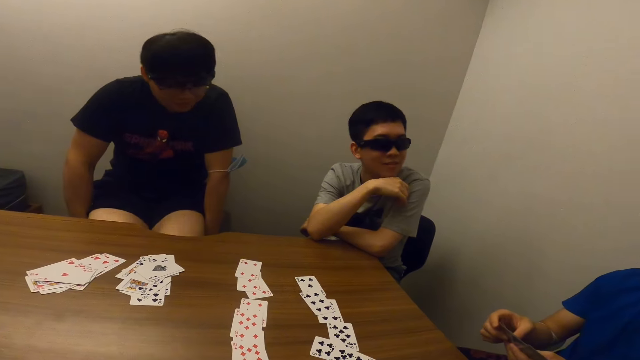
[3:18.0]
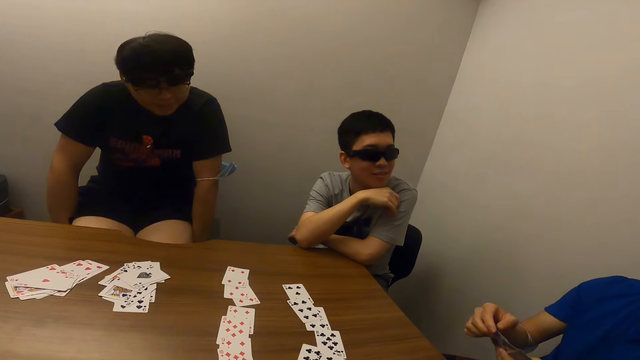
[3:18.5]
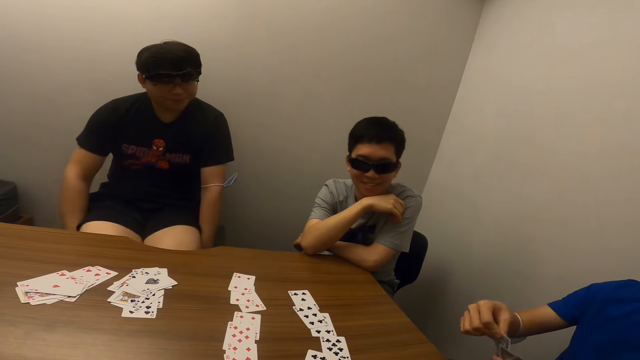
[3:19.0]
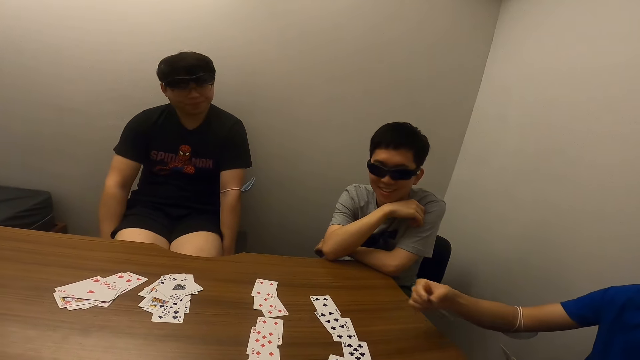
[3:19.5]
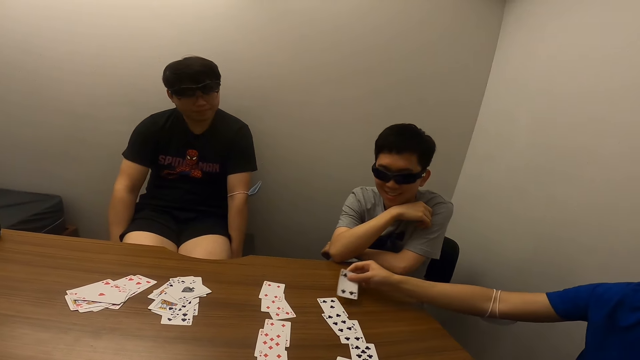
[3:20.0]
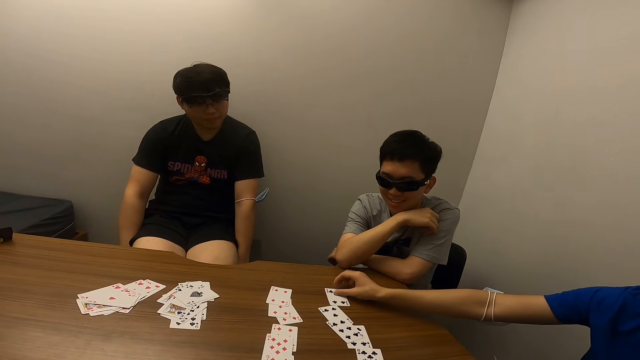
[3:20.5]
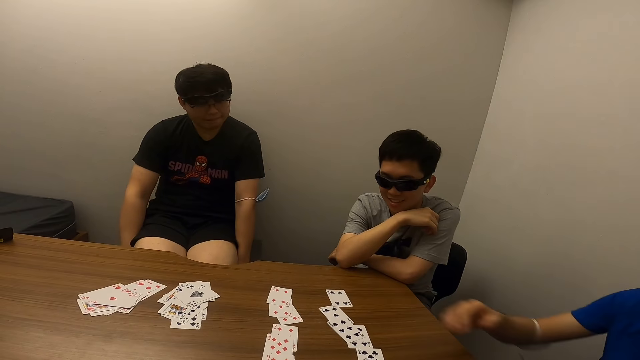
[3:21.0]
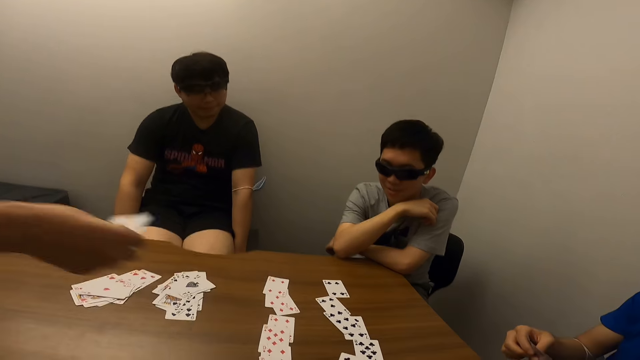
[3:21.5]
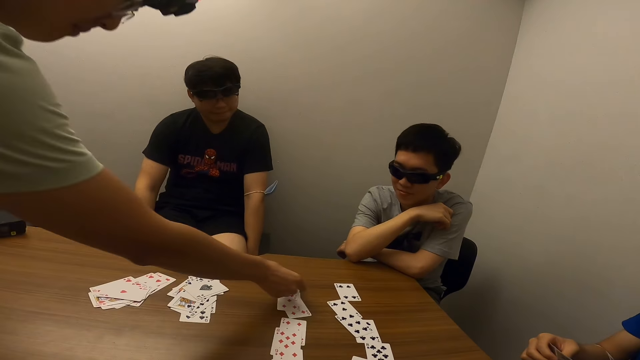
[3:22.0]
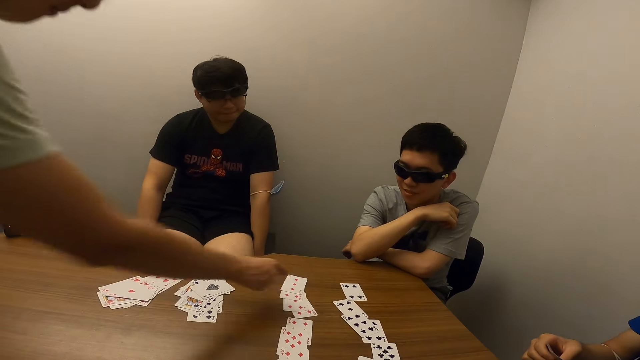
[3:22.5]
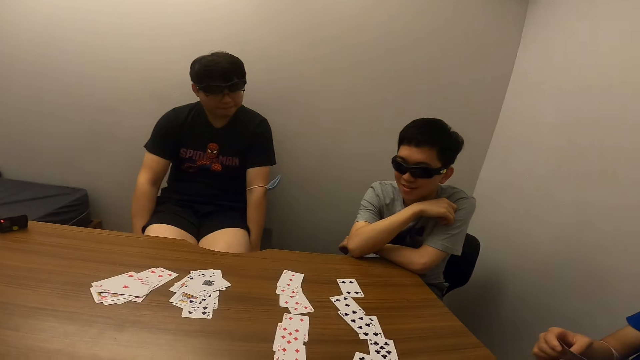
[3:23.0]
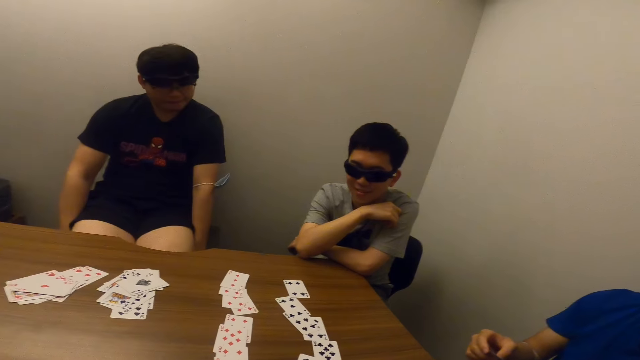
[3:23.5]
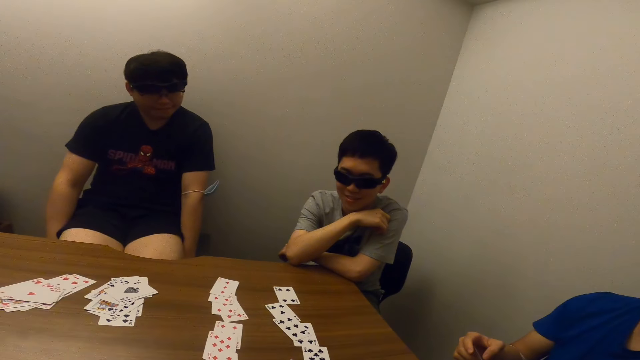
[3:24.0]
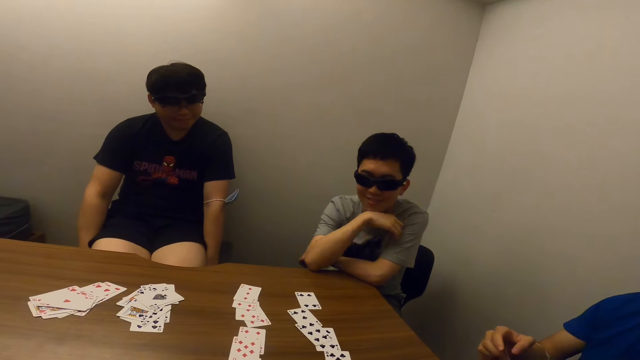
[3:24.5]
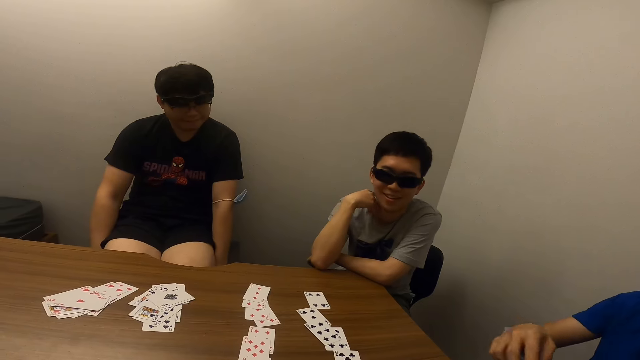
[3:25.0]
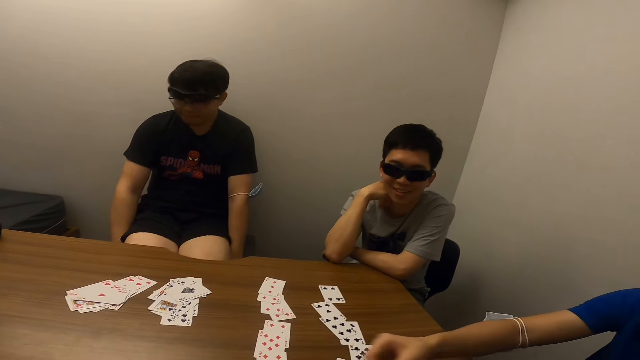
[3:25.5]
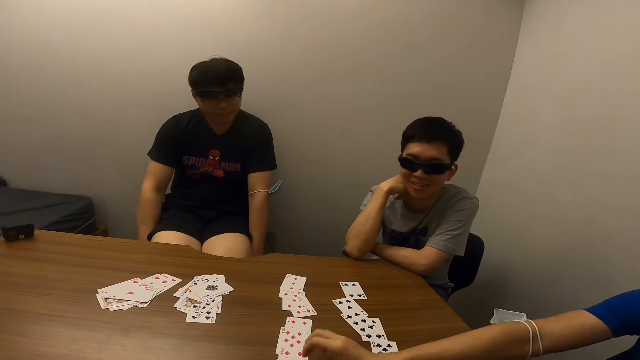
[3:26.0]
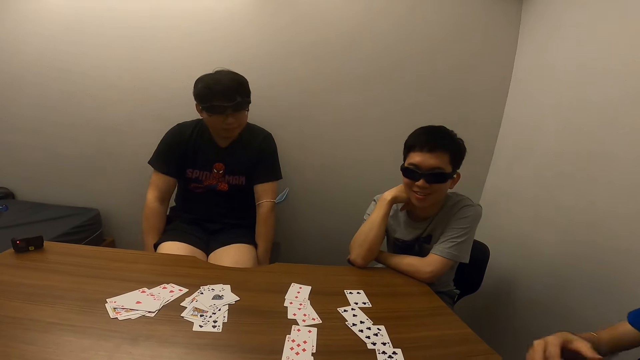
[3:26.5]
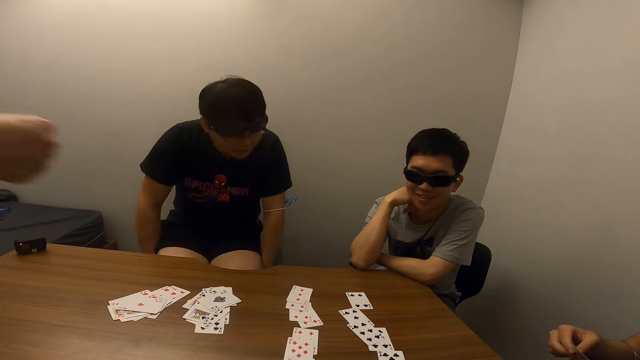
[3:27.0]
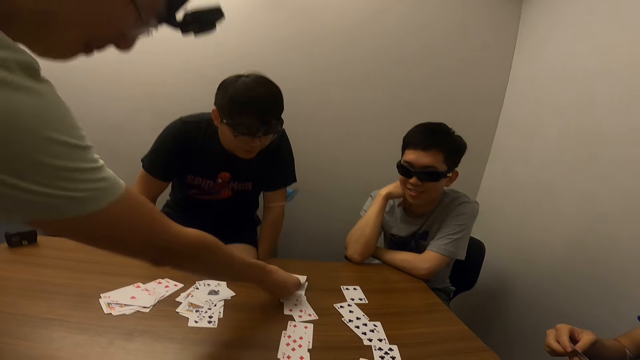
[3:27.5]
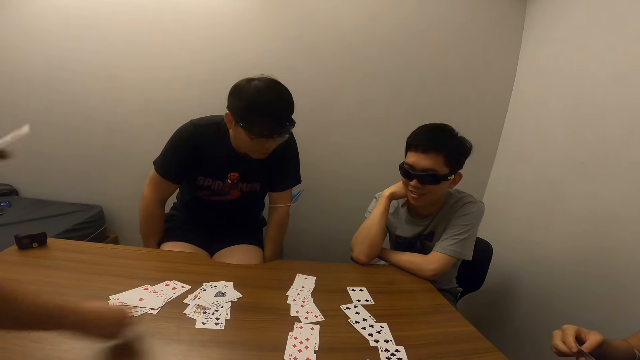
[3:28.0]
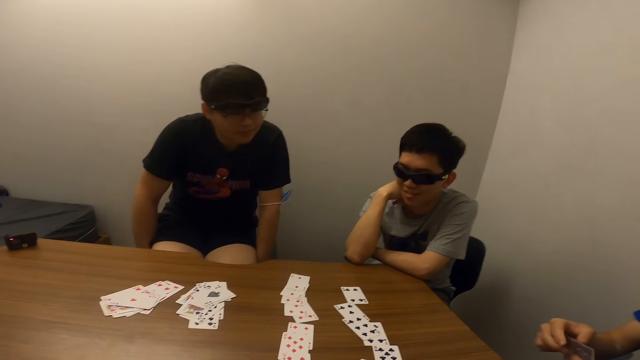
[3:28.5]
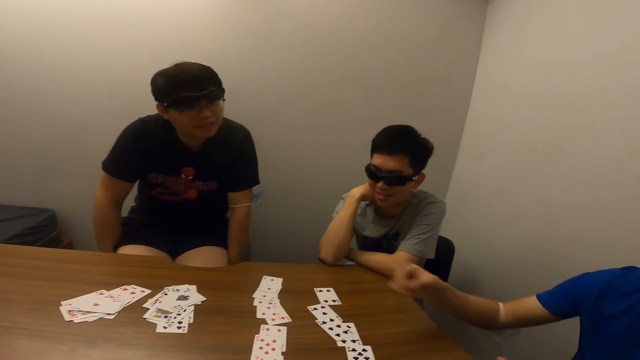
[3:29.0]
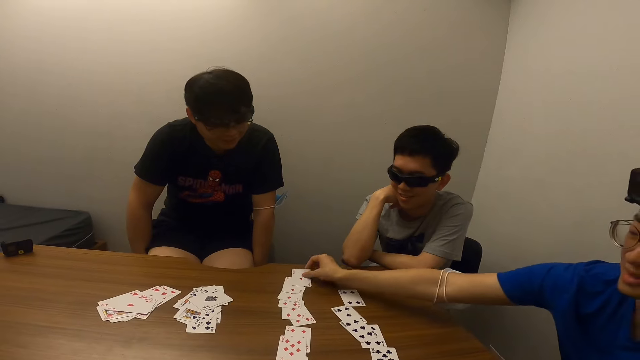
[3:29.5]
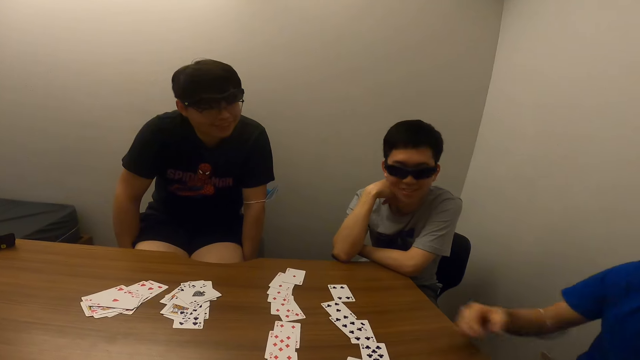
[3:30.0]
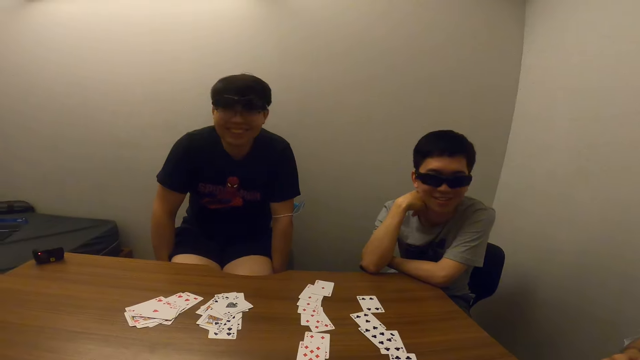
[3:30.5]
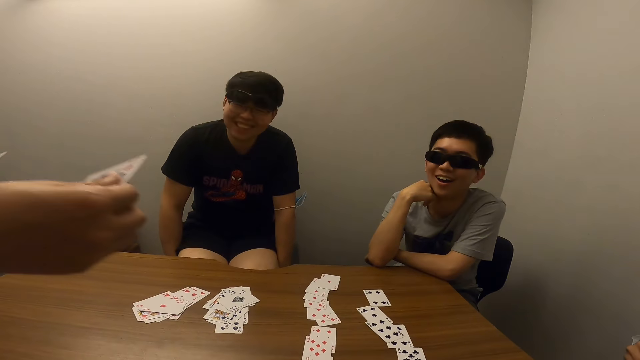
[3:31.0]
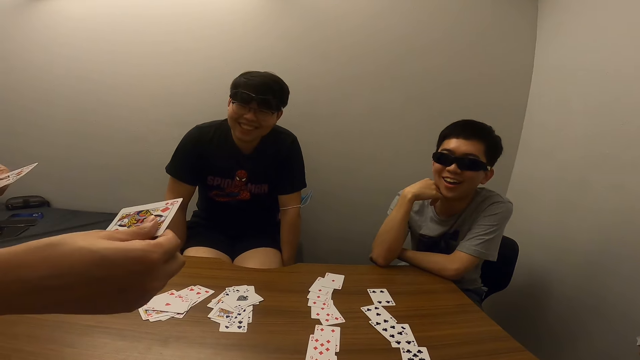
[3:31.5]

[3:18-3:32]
A man places the card in his right hand on the table. Another man places the card in his right hand on the table. The first man places the card in his right hand on the table. The other man places the card in his right hand on the table. The first man places the card in his right hand on the table.

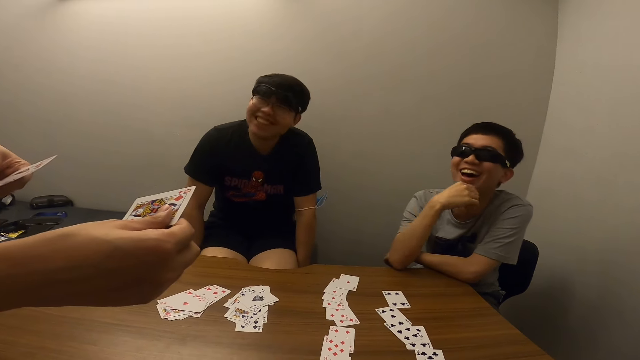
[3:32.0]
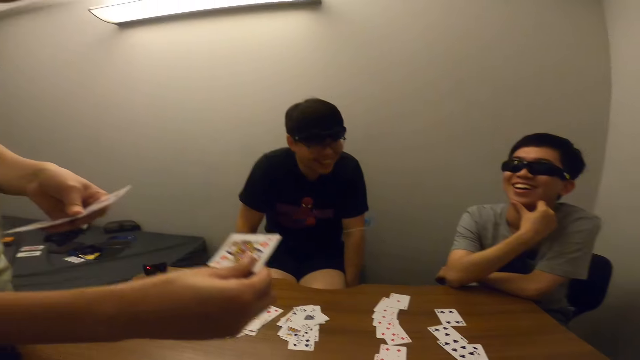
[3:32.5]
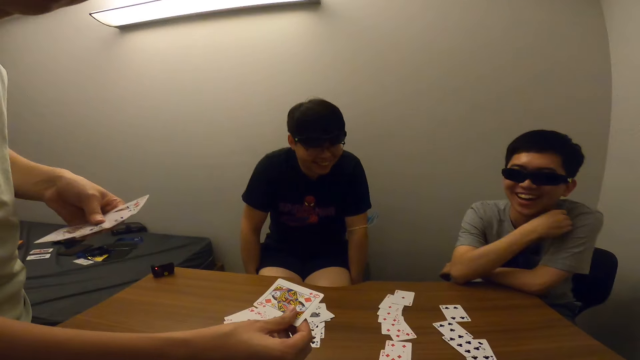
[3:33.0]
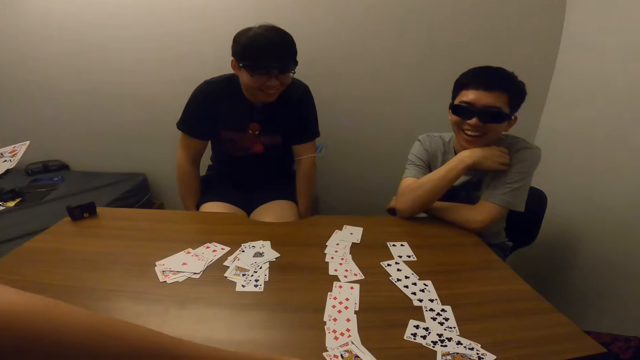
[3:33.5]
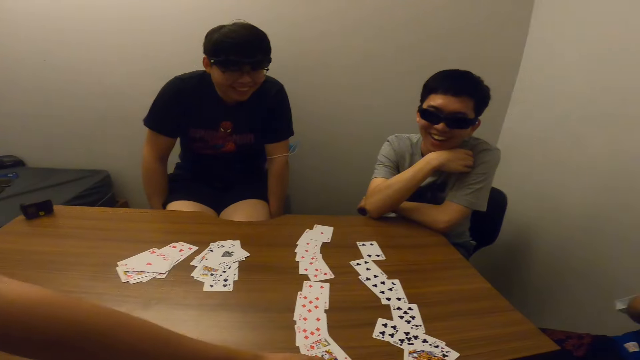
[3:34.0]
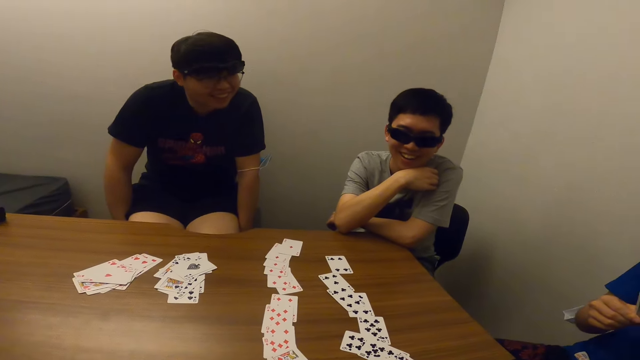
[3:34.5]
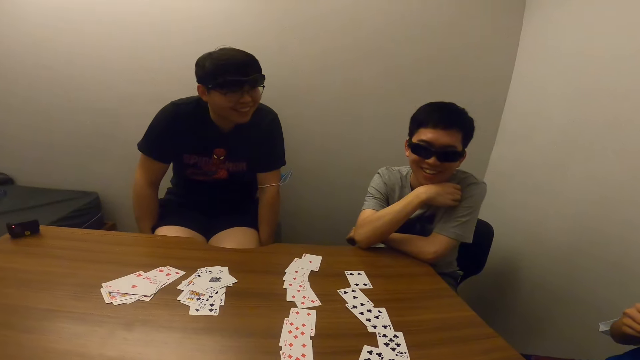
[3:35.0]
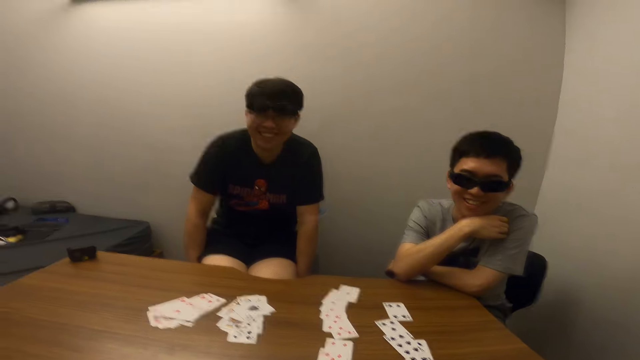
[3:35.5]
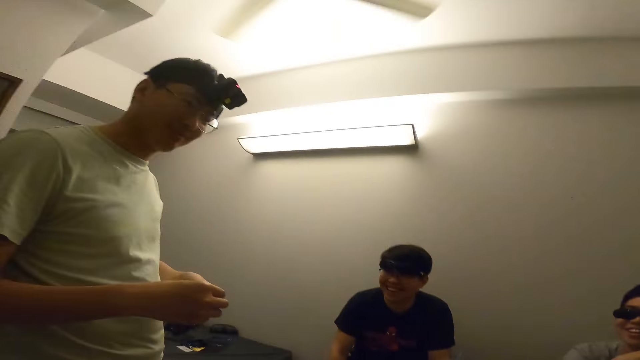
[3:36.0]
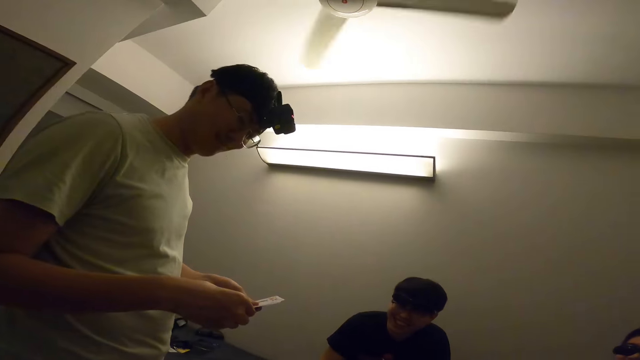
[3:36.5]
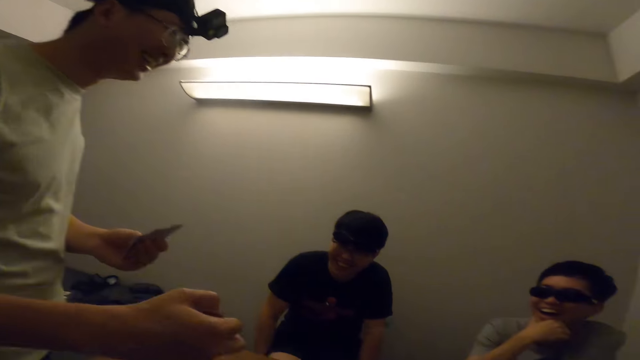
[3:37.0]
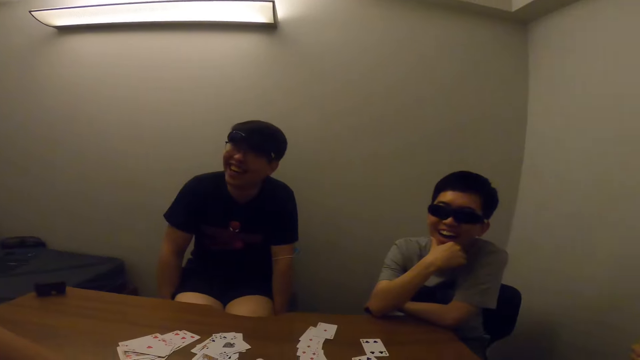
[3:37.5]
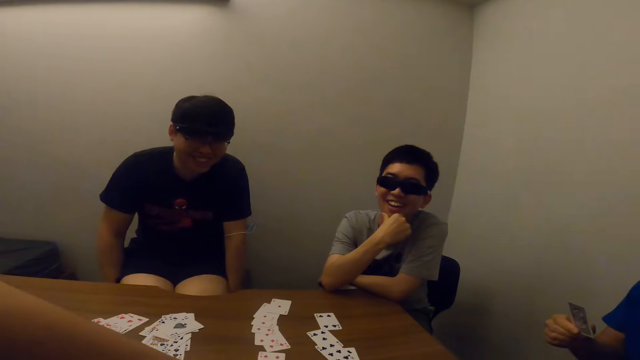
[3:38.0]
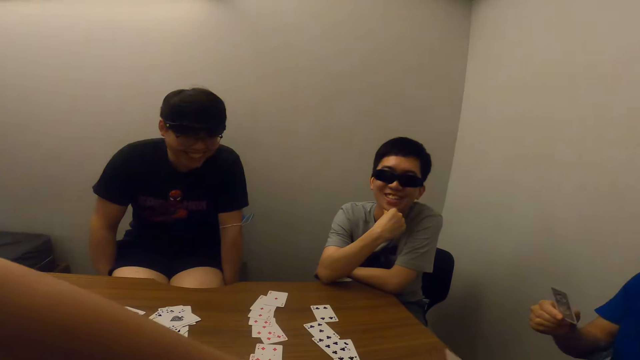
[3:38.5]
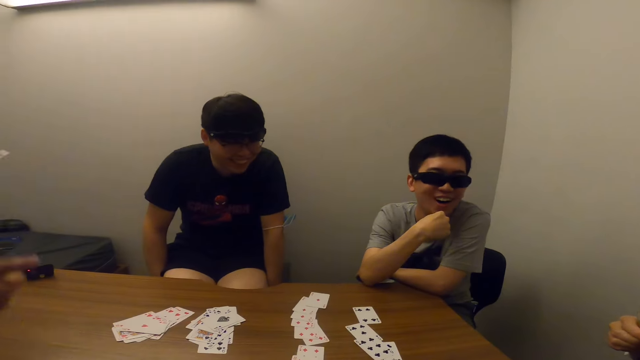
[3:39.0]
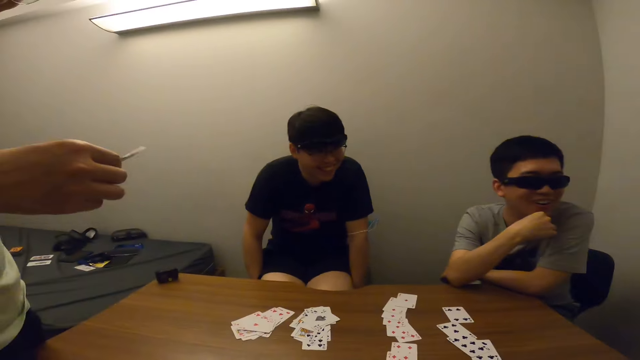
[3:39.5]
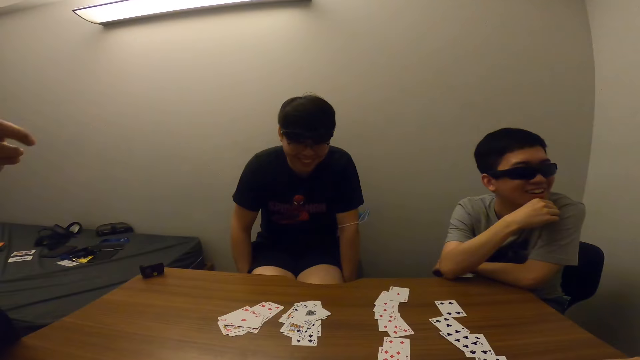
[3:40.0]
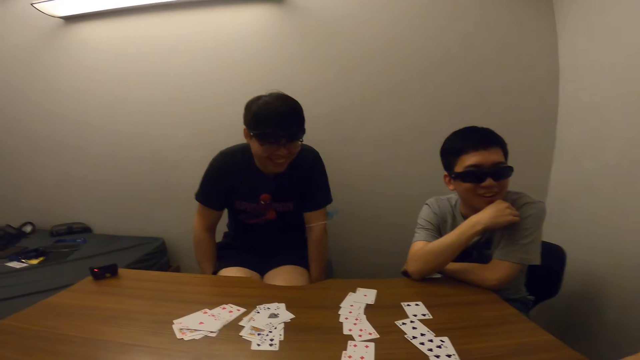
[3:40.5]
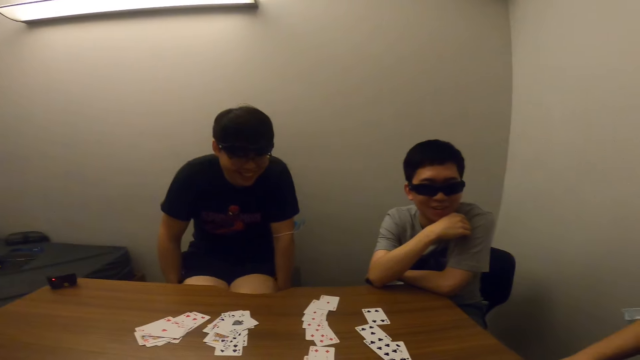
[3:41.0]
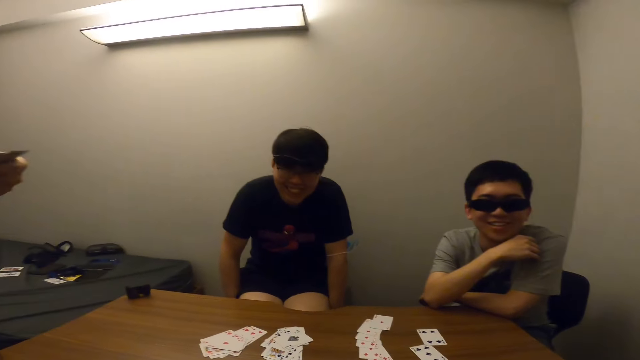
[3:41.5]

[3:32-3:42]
A man laughs at another man. A third man laughs at the second man. The second man places the card in his right hand on the table. The first man laughs at the second man. The third man laughs at the second man. The second man places the card in his right hand on the table.
